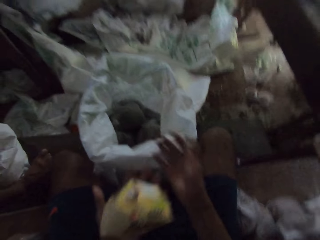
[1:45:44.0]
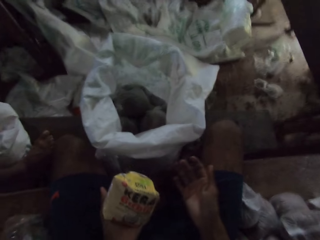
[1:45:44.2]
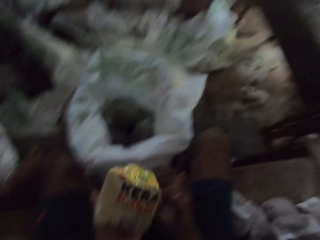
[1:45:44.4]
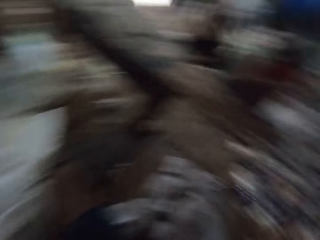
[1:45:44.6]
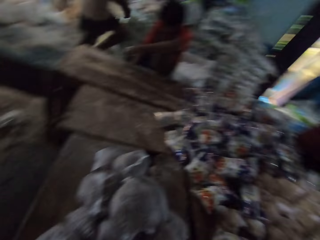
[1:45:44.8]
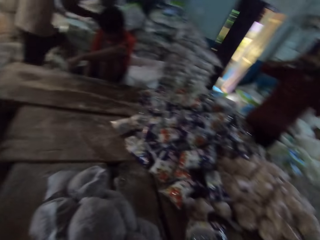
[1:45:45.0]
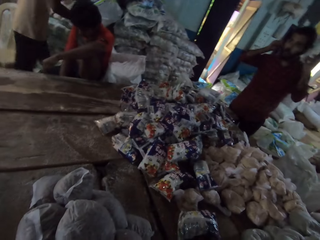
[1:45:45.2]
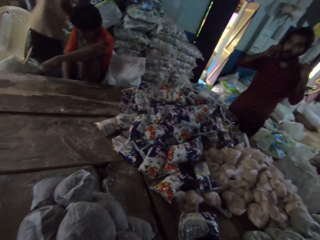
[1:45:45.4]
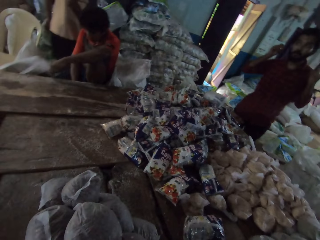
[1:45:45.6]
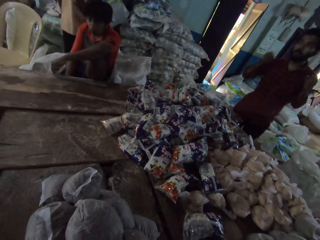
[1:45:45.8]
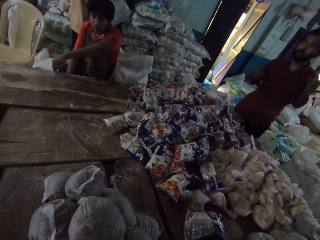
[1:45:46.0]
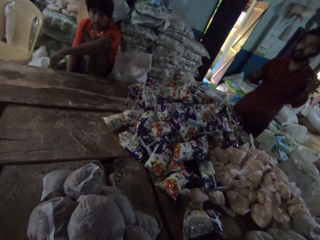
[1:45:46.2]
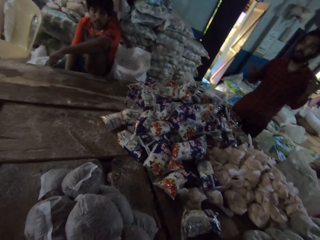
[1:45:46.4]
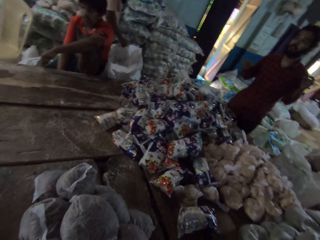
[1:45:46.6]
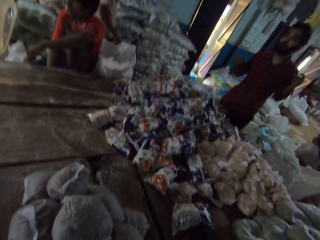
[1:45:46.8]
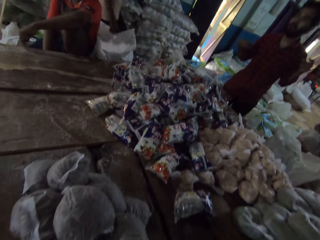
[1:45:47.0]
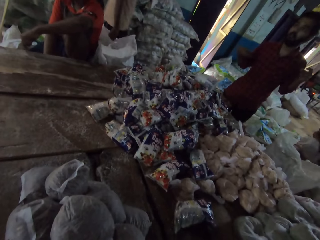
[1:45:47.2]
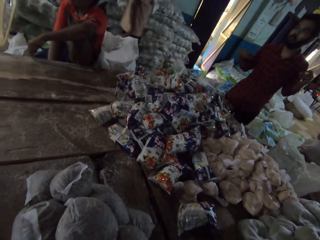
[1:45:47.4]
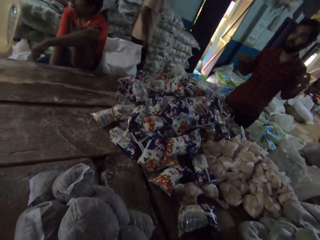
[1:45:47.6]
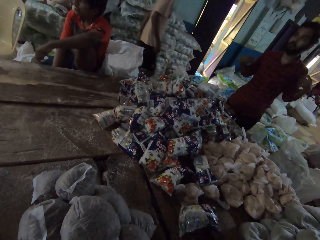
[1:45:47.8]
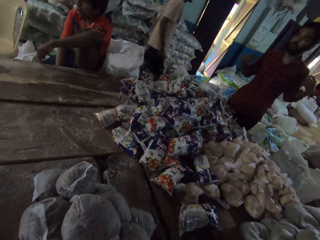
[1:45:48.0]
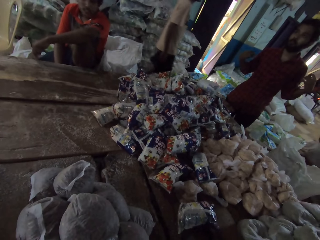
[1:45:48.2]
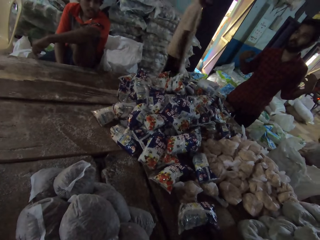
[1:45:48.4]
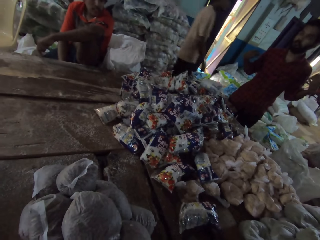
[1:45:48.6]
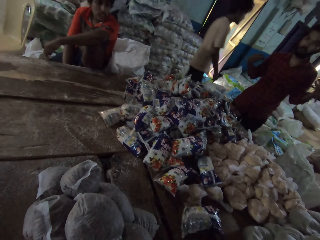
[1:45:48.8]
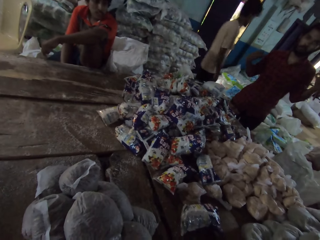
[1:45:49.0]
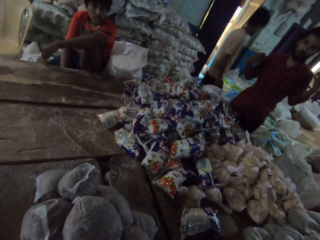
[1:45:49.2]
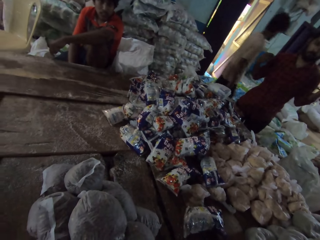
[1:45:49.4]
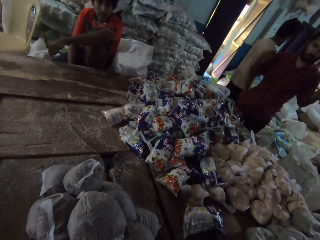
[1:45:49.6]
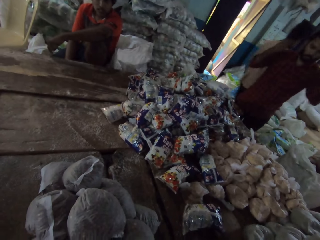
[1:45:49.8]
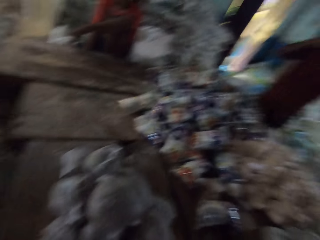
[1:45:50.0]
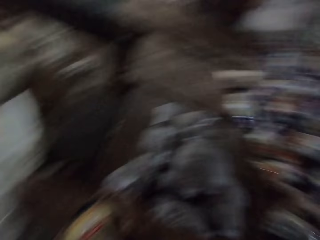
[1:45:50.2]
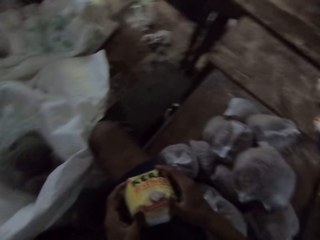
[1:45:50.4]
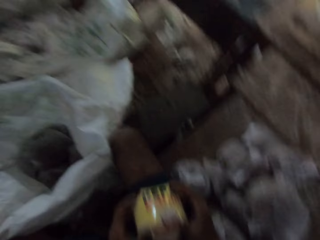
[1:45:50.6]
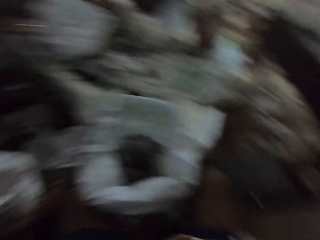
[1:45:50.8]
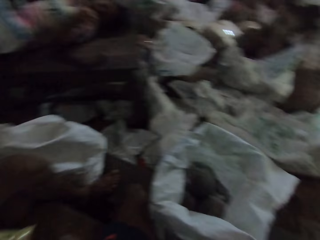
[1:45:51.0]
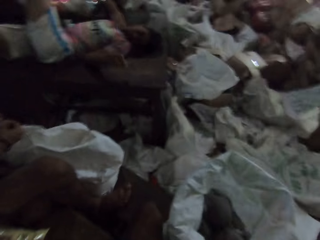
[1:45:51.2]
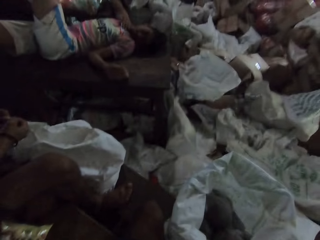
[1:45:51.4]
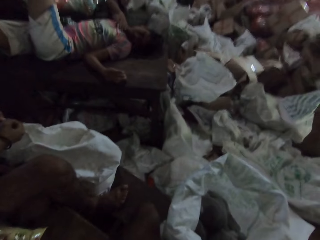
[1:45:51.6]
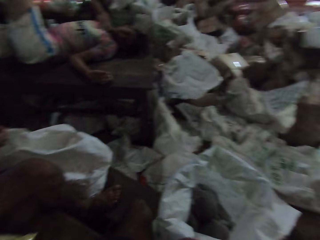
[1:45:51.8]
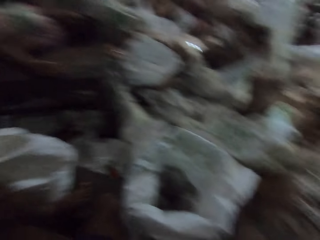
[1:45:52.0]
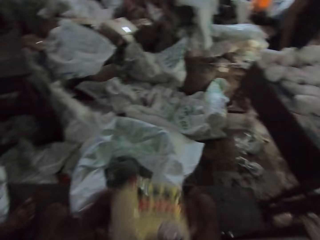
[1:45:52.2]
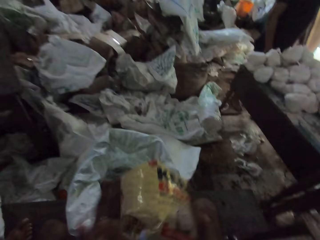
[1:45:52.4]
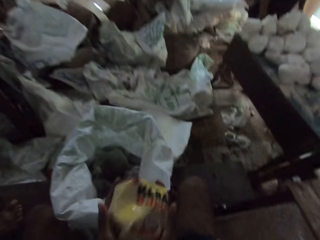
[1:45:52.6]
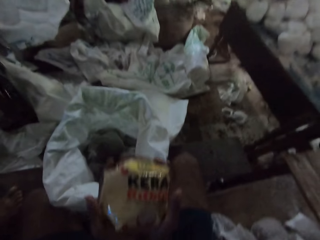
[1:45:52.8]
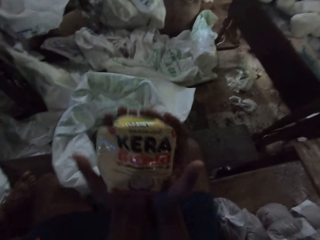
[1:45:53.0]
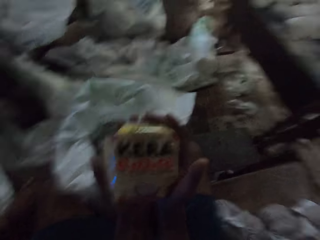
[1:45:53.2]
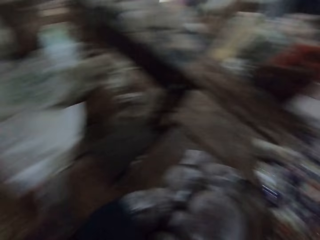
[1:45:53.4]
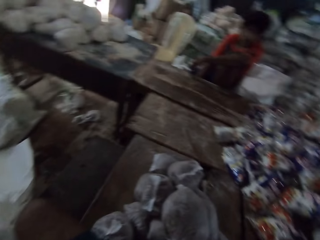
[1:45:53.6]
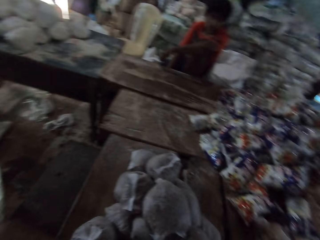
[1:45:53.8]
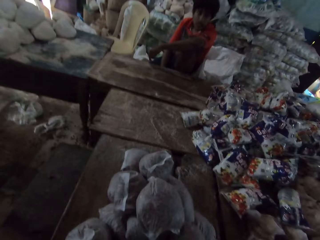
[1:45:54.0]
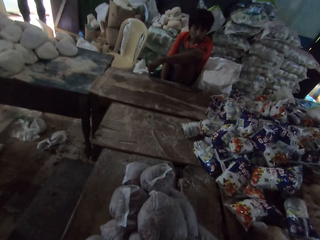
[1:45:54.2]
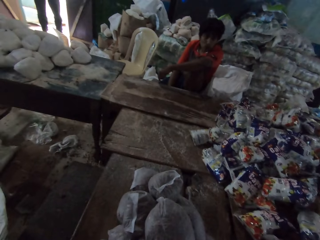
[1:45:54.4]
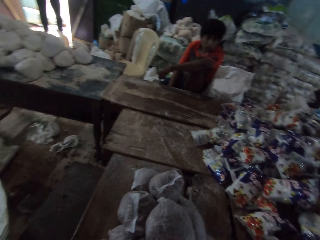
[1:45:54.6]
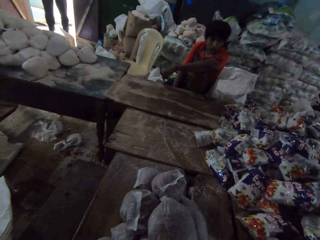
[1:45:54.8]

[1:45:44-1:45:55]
The camera wearer passes the flour sachet from his right hand to his left hand. He passes the flour sachet from his left hand to his right hand. He turns around. A person stands beside the table. The camera wearer turns around. He throws the flour sachet in both hands. The person holds packed food with both hands. The camera wearer catches the flour sachet in both hands and turns around.

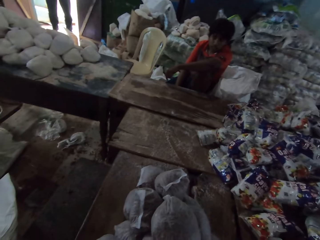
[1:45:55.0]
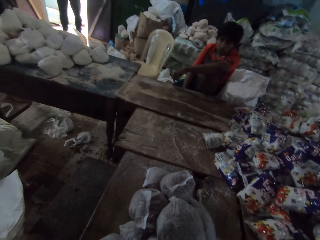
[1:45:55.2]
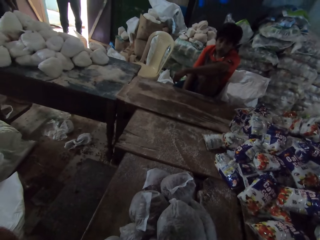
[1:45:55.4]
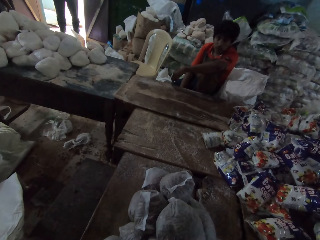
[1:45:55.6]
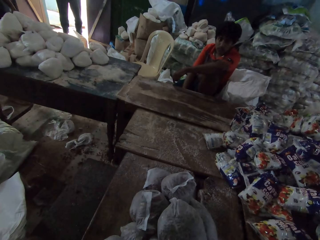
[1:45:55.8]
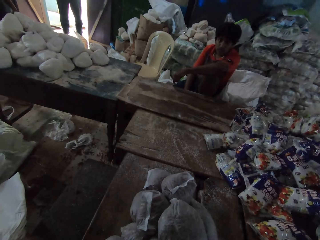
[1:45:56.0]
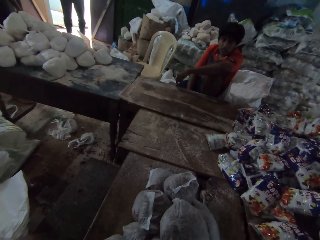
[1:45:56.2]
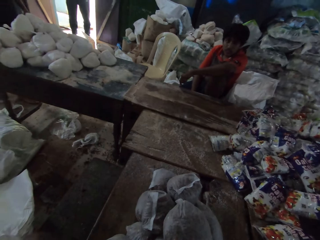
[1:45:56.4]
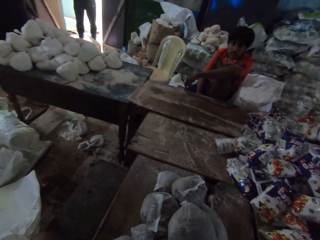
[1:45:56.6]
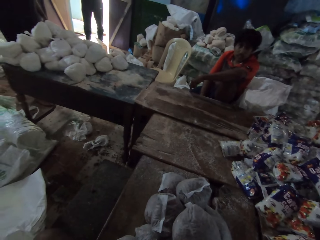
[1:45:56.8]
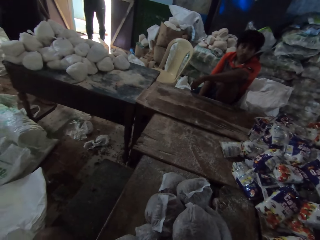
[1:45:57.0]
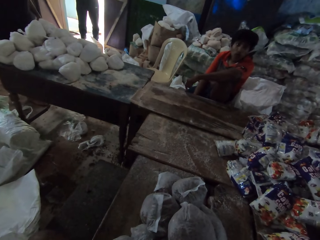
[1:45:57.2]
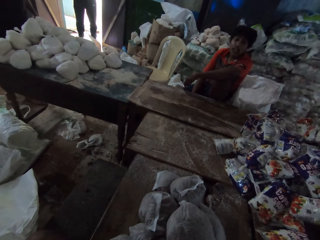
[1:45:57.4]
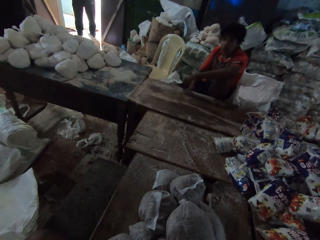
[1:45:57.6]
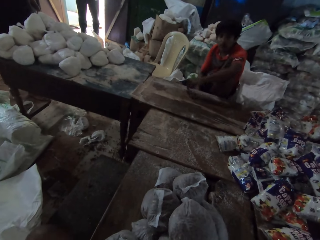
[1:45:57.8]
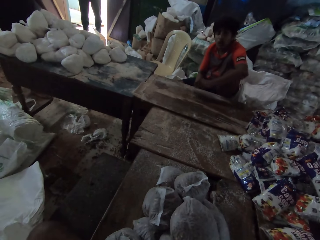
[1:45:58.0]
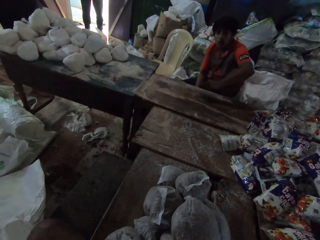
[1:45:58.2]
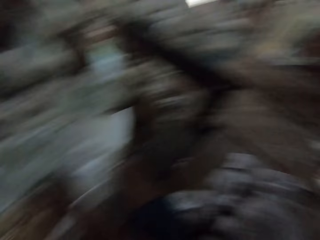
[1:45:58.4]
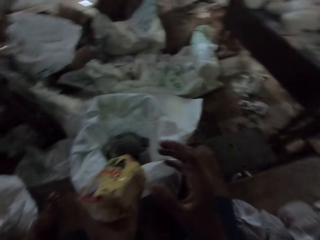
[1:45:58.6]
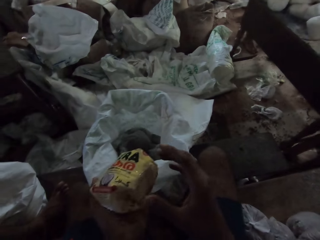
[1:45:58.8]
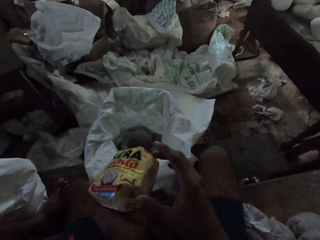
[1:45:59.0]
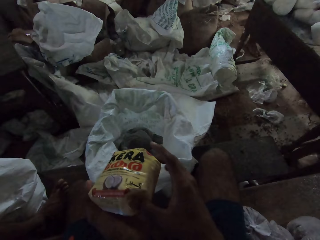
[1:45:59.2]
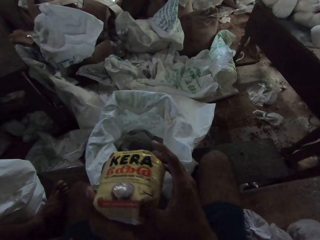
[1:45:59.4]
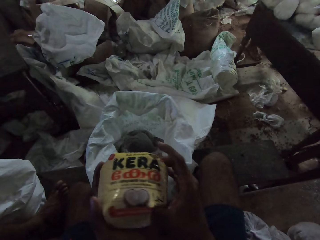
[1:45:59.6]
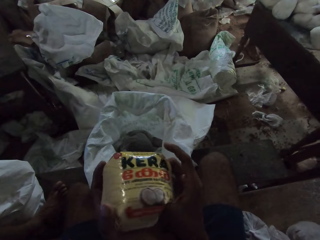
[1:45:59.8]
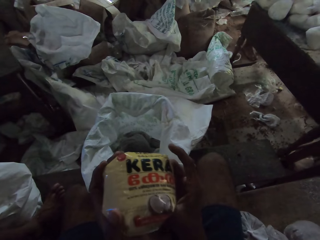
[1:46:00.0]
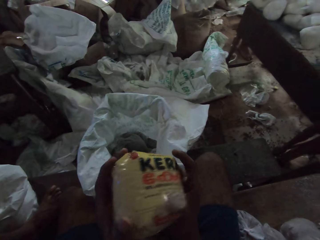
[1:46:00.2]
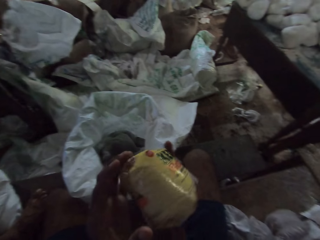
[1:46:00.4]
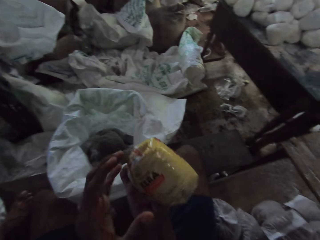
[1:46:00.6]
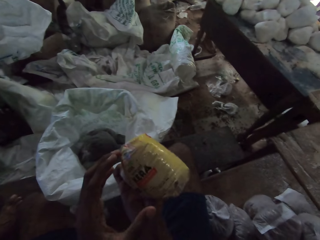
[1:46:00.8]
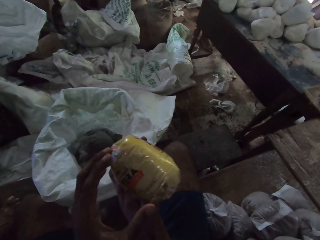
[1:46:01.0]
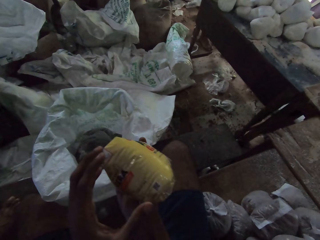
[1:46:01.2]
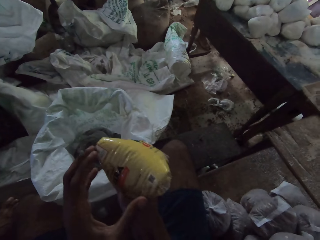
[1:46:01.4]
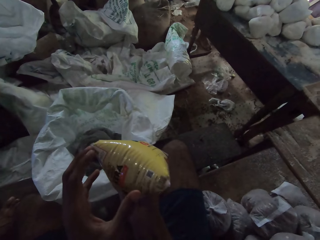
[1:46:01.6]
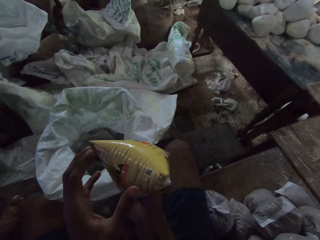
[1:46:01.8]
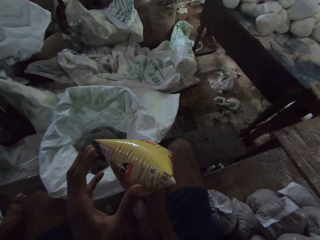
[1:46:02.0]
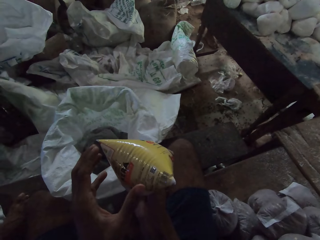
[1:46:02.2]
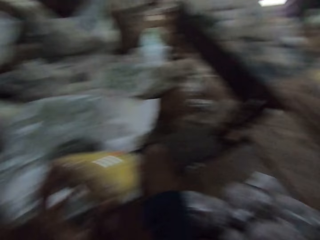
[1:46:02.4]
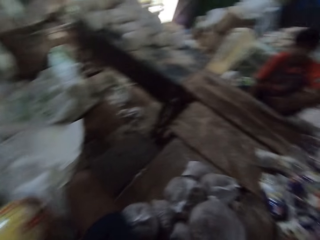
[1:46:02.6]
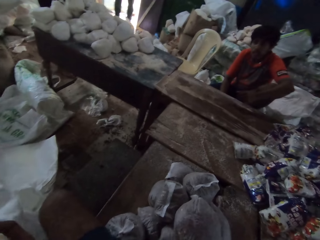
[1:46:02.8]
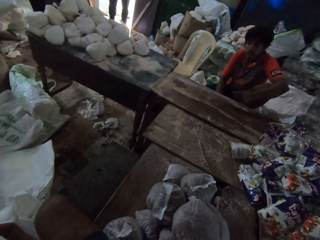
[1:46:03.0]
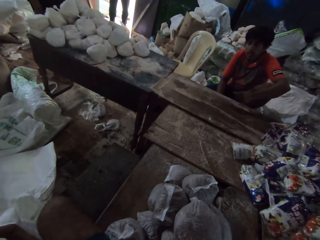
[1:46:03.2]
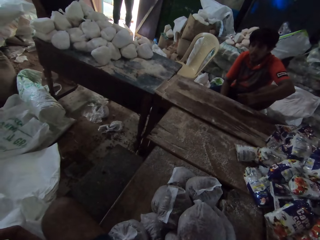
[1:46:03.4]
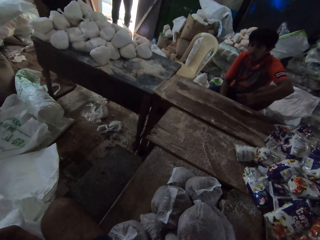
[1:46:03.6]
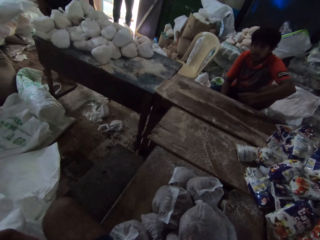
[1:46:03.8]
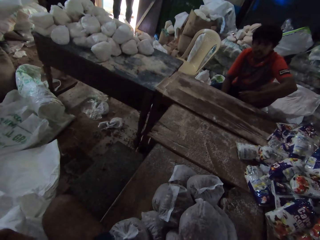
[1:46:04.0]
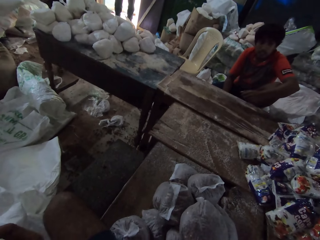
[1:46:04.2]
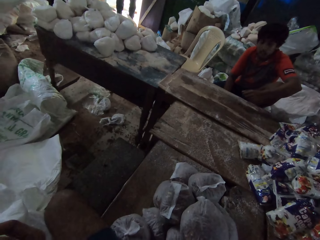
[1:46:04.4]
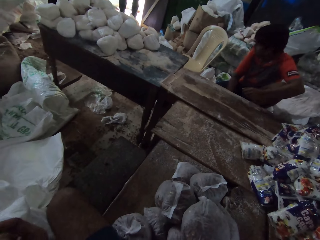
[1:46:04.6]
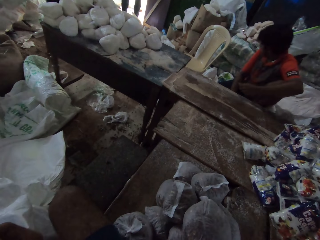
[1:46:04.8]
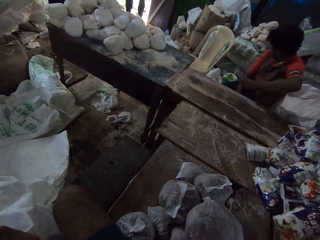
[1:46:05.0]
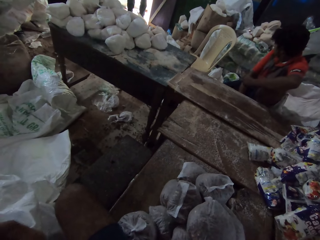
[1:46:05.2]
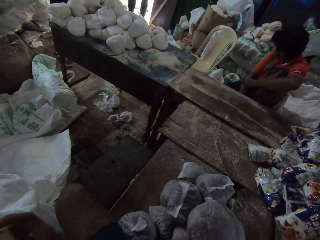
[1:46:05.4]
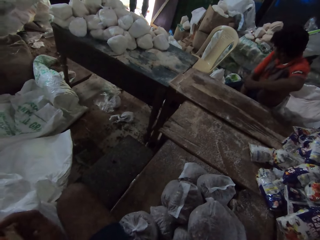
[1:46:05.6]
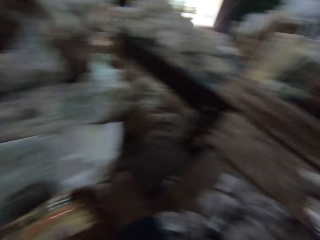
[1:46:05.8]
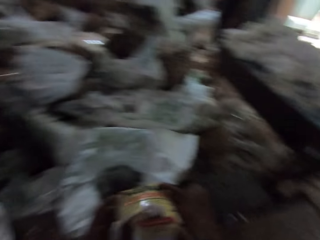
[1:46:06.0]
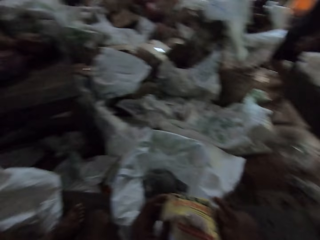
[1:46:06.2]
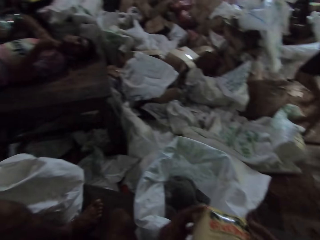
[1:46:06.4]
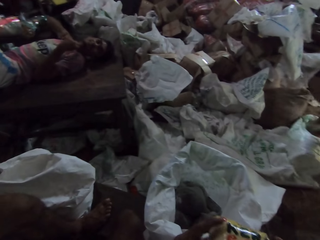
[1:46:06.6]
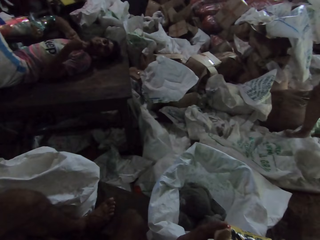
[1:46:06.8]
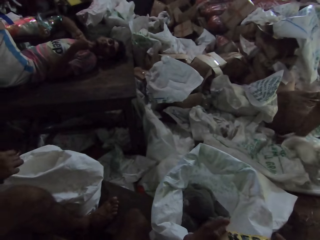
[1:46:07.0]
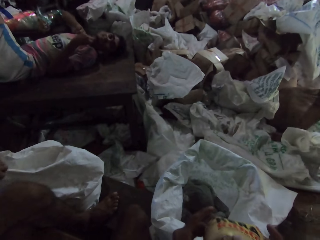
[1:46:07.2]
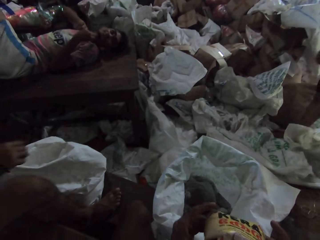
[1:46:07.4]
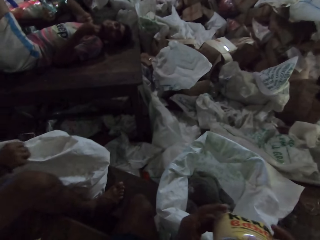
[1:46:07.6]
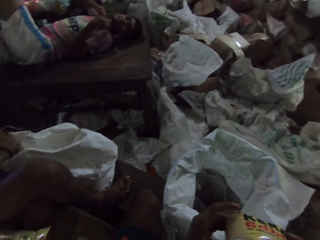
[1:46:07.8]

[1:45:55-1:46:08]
The camera wearer looks at a person. The person talks to the camera wearer. The camera wearer turns around. He presses the flour sachet in his left hand with his right hand. He looks at the packed food, holds the packed food, and turns around. The person turns back. The camera wearer turns around. Another person moves a thread with the right hand.
